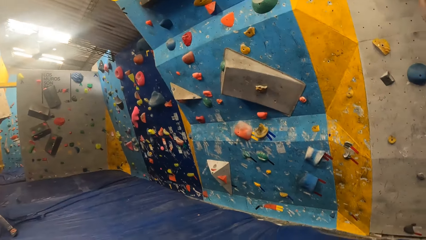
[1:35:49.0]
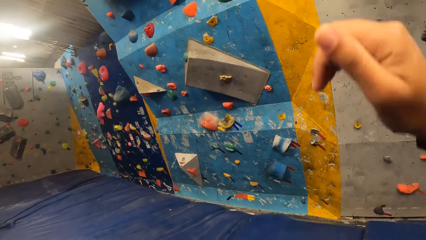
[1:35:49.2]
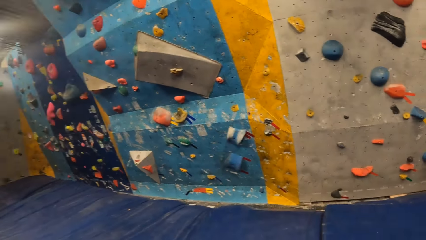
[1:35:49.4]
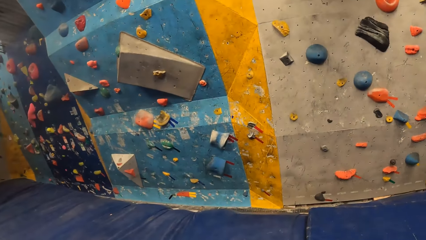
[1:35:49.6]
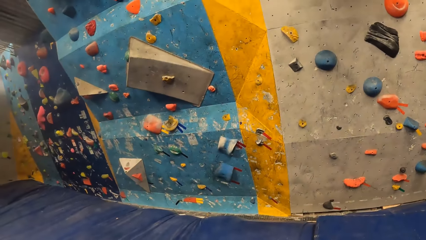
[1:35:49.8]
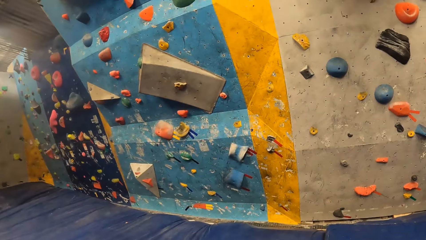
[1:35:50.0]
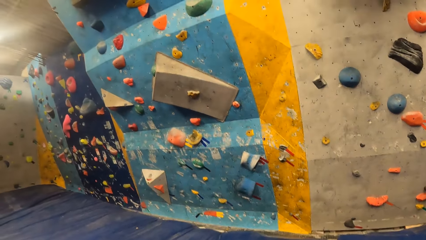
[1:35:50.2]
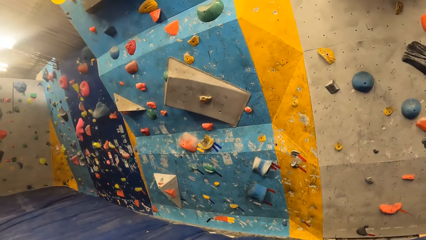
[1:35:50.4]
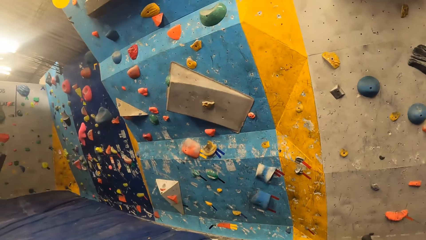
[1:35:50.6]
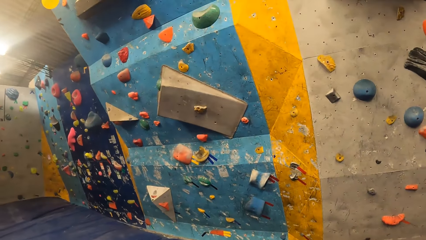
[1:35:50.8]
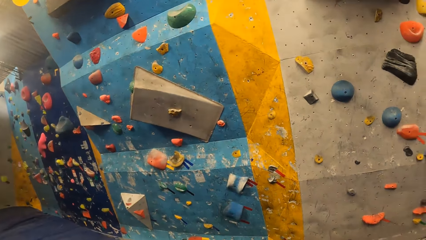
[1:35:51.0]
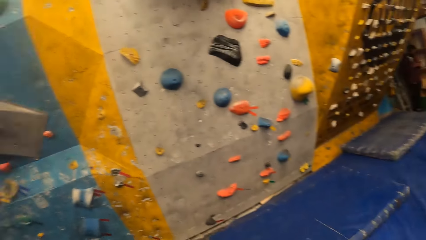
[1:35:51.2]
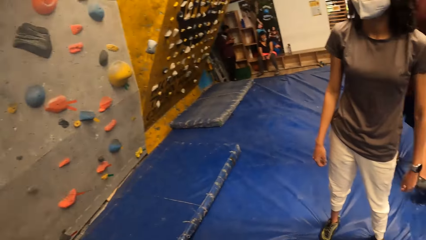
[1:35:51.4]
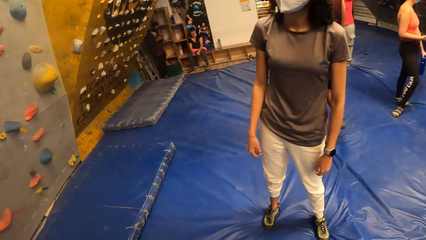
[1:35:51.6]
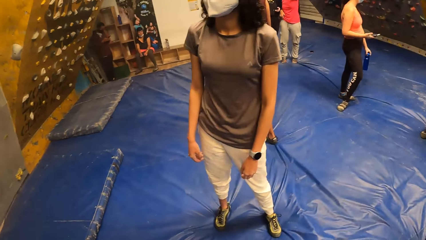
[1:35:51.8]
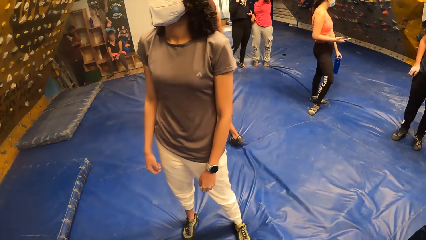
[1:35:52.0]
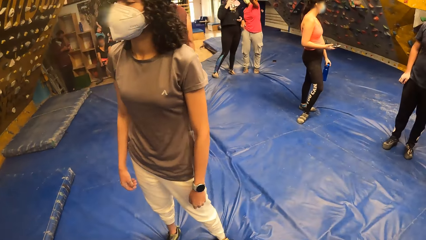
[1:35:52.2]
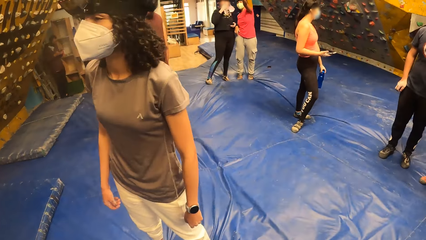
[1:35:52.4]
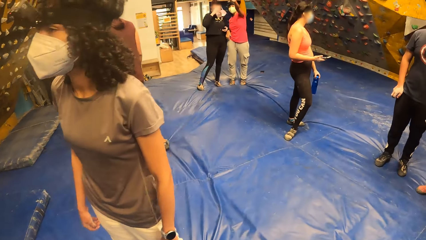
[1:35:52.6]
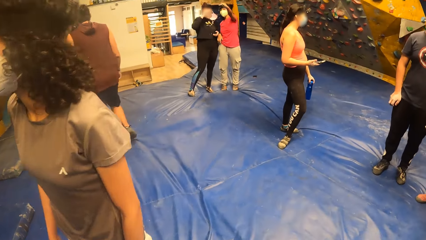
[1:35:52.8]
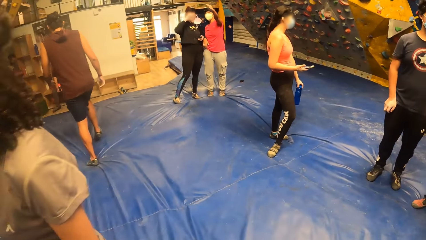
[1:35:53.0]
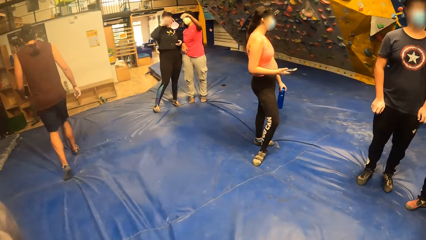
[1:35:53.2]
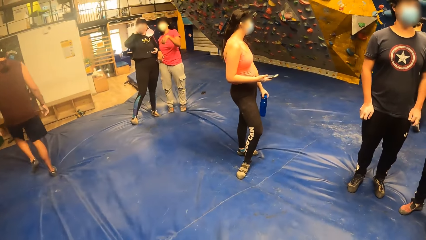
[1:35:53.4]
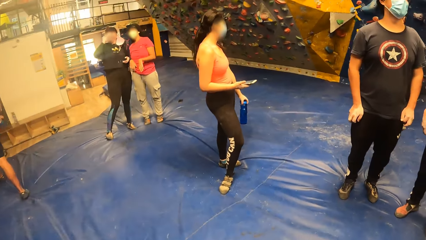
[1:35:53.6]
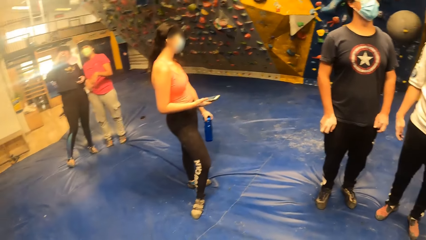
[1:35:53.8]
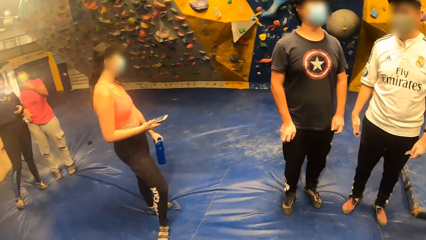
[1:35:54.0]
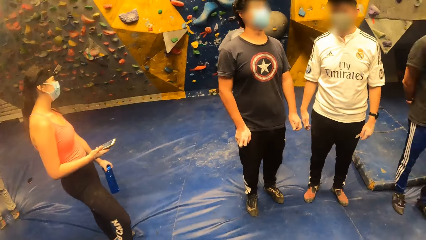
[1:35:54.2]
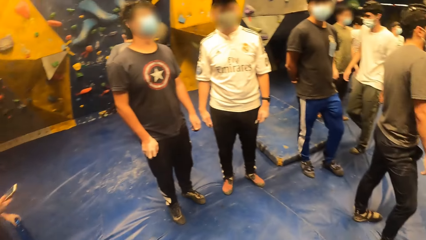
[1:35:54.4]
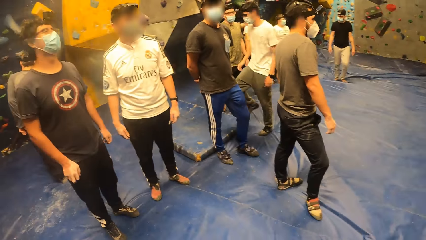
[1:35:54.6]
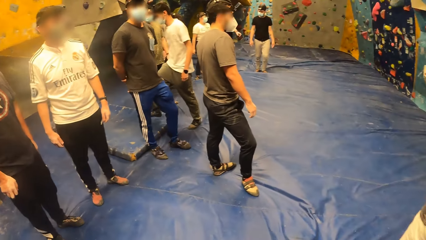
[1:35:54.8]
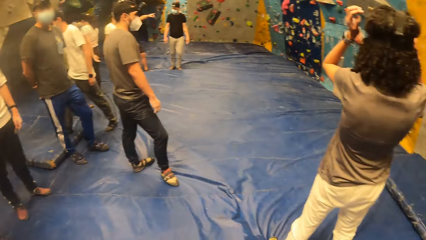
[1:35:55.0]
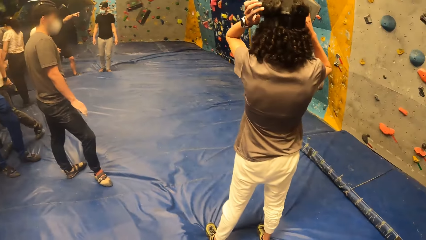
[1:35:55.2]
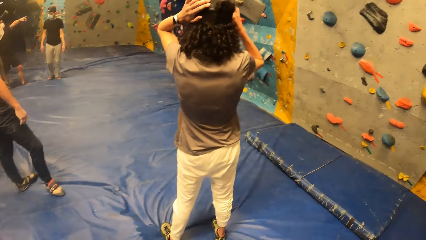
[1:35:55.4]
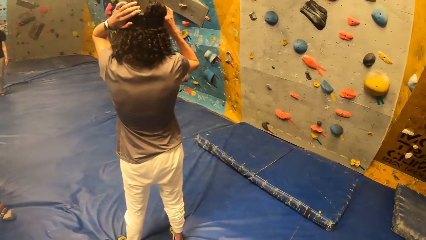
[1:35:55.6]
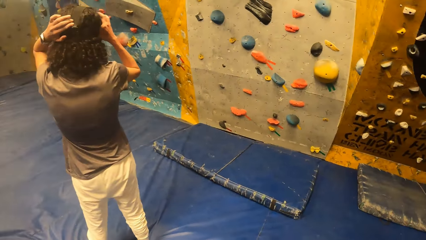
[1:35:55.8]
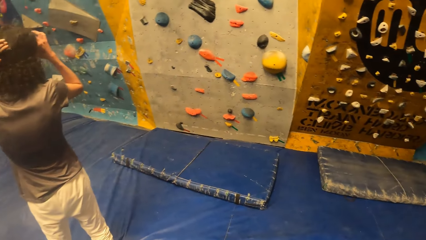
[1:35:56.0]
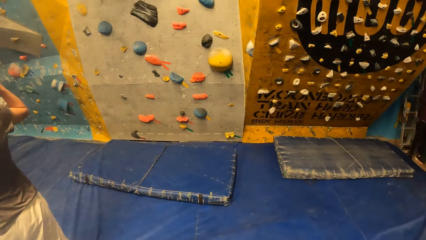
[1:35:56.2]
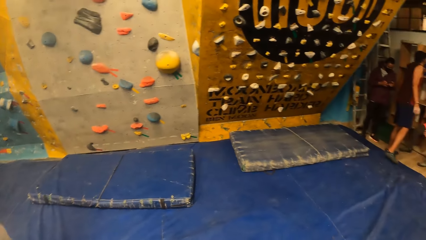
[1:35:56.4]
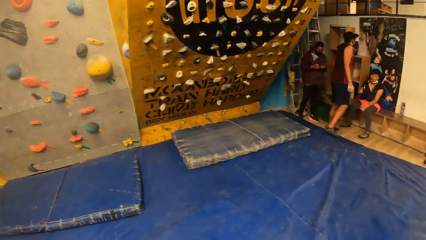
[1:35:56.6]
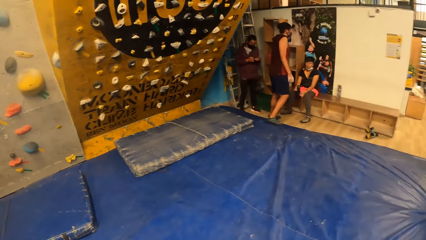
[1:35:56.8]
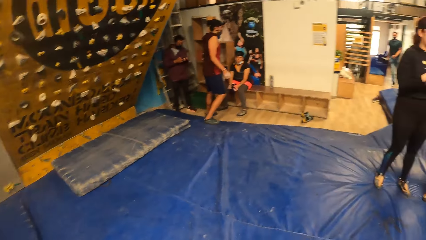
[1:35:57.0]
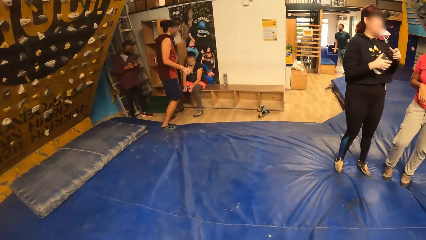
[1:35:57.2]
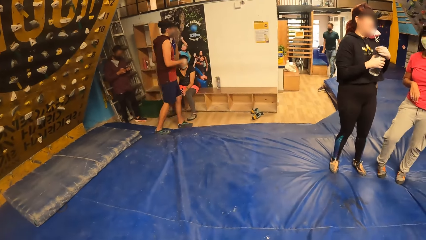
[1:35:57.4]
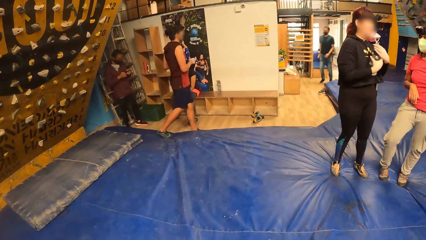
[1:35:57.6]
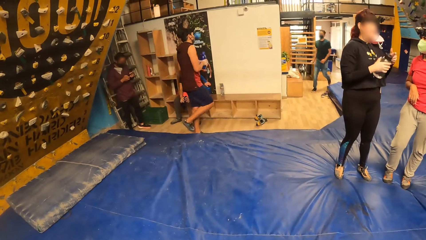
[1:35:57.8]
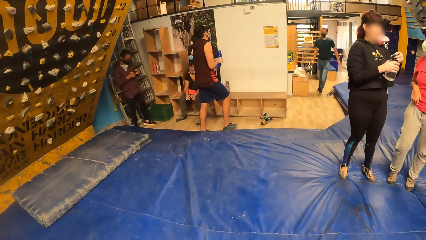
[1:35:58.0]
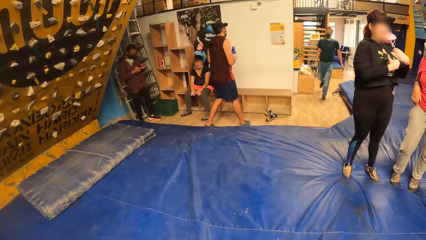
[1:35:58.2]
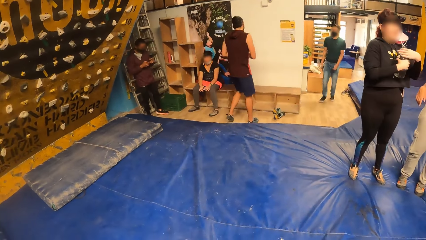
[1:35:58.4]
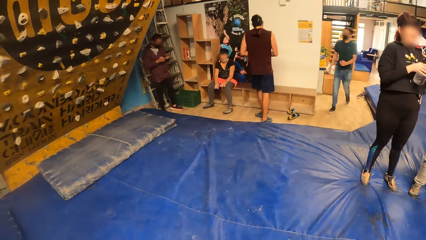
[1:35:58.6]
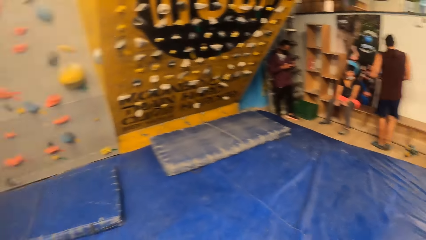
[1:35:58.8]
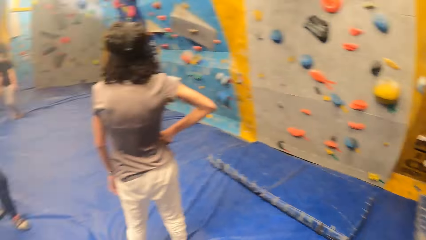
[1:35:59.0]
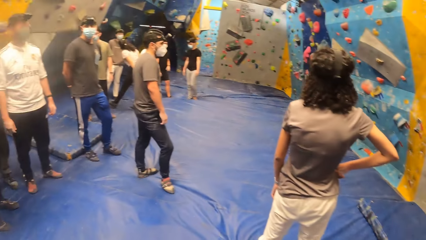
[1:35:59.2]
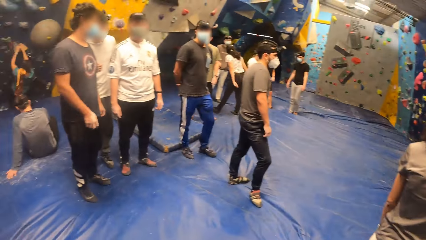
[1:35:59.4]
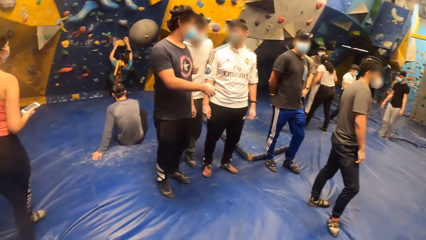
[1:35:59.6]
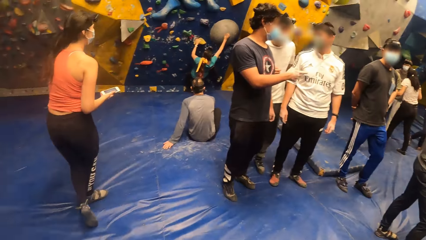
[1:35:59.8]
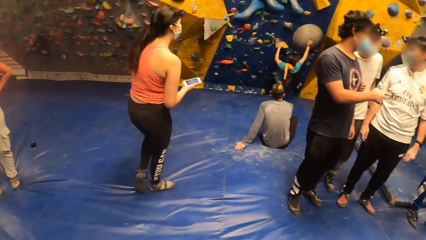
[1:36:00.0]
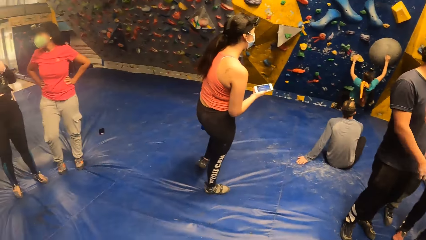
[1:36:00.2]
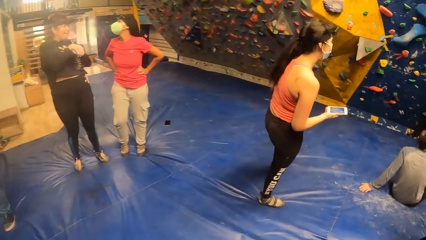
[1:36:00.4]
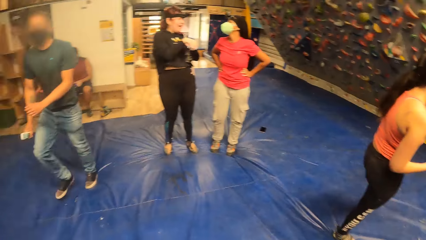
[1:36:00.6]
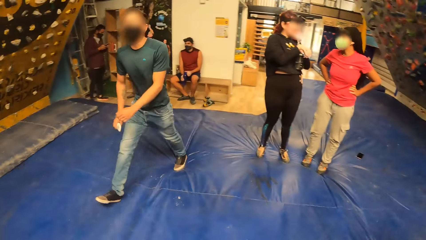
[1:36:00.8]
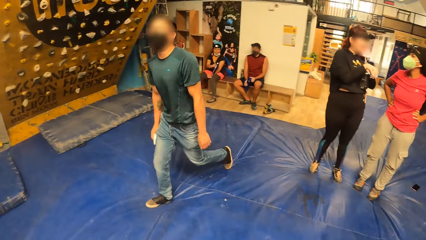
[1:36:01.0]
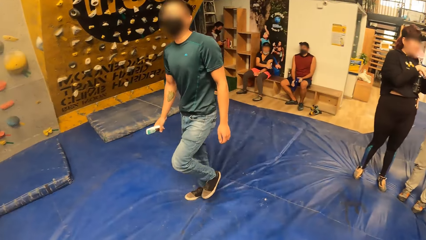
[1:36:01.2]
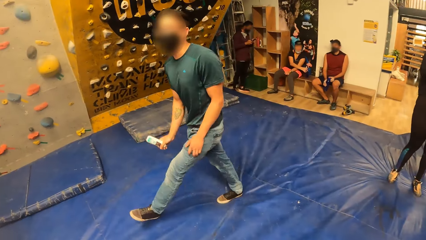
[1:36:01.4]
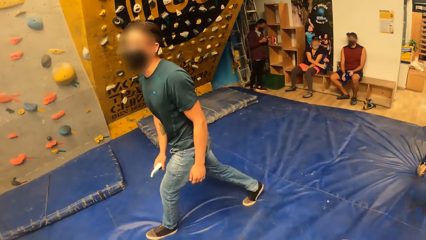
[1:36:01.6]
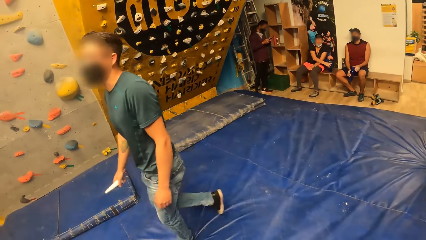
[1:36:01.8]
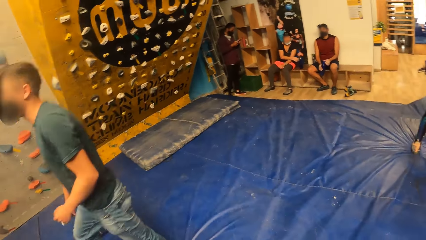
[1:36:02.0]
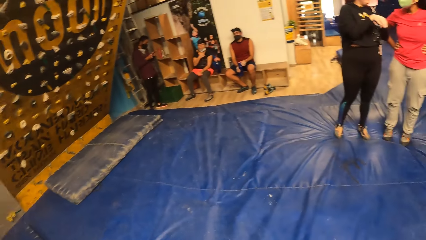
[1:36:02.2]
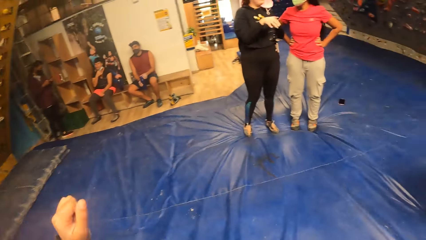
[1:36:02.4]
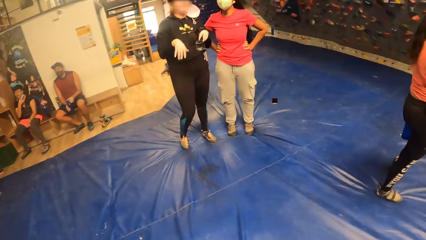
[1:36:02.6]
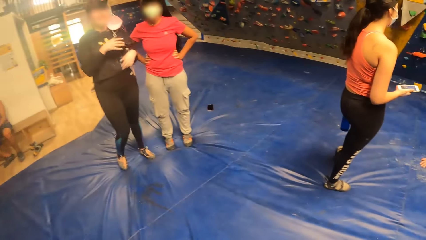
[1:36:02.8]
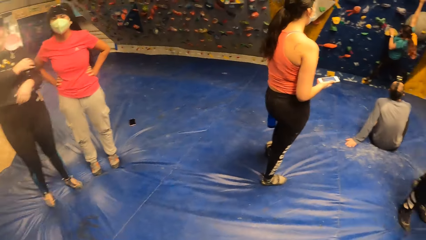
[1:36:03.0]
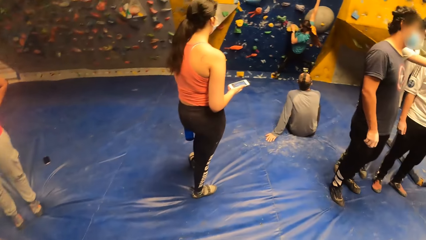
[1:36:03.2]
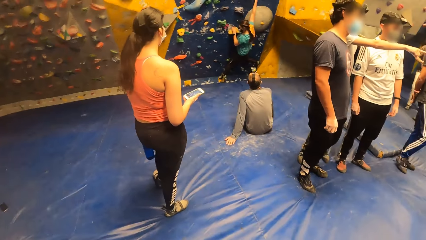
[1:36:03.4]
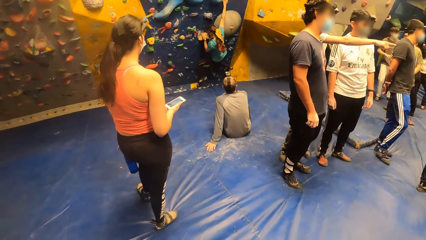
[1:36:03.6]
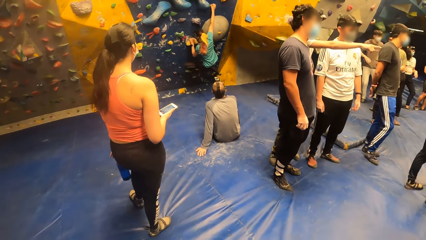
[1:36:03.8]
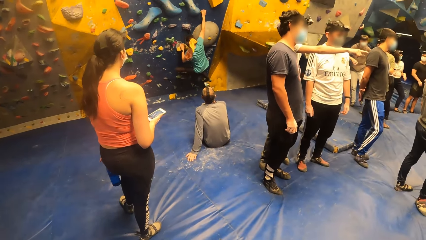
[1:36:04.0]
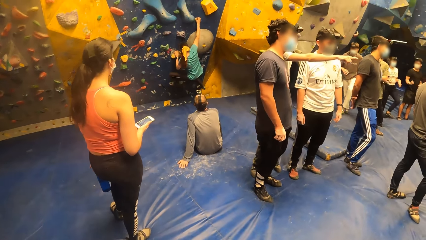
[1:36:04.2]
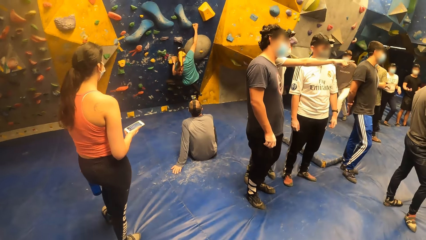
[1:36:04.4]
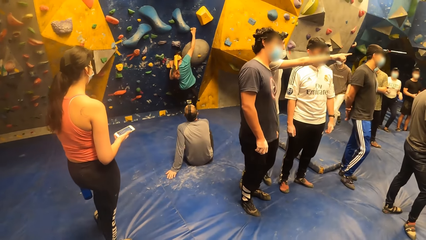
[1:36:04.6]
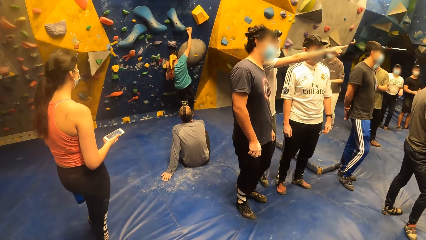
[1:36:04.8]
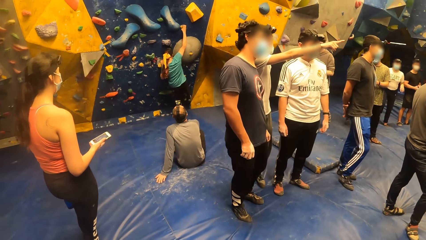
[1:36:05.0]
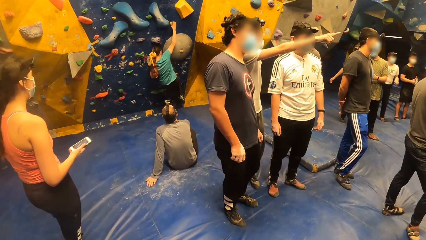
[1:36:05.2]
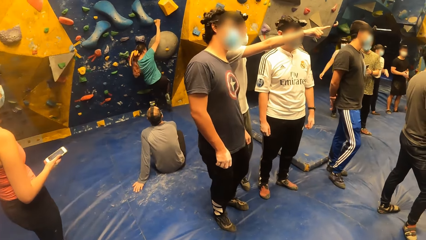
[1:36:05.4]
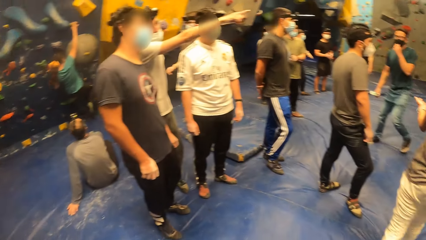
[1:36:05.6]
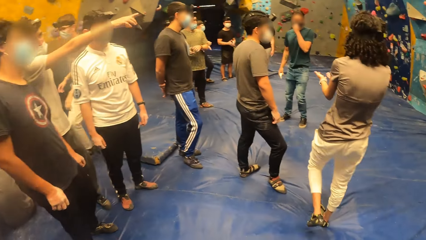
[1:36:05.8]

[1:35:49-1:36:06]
The camera wearer walks past a lady. The lady adjusts a camera on her head with both hands.
